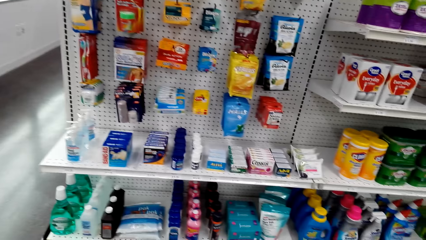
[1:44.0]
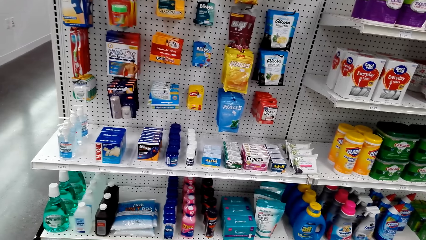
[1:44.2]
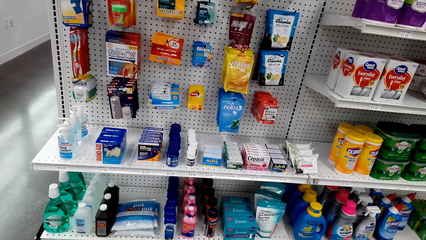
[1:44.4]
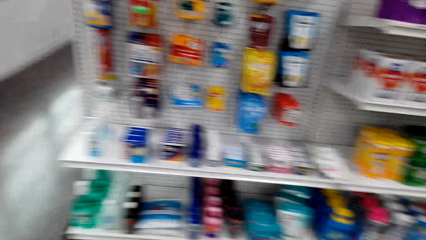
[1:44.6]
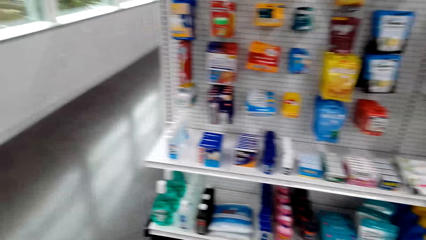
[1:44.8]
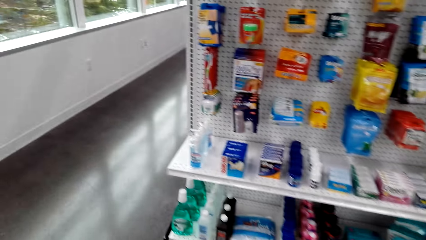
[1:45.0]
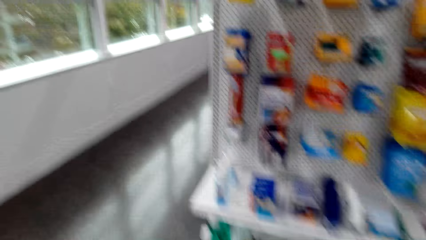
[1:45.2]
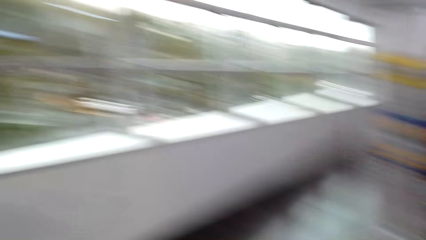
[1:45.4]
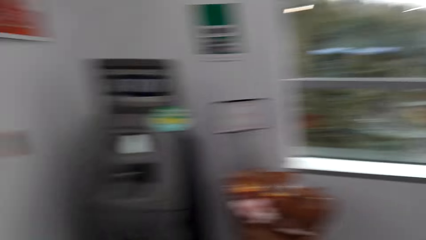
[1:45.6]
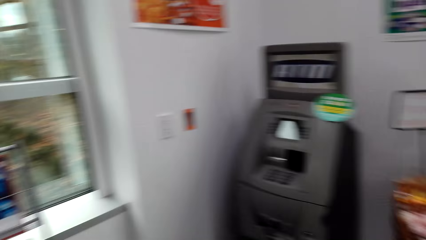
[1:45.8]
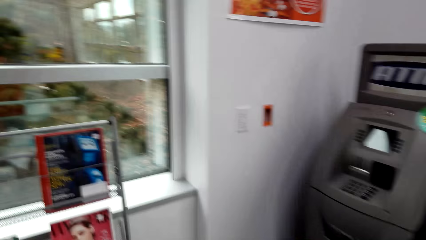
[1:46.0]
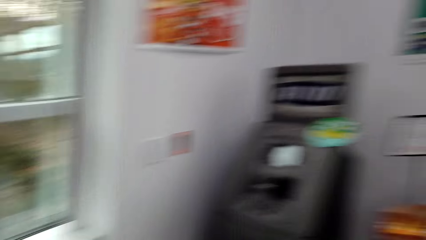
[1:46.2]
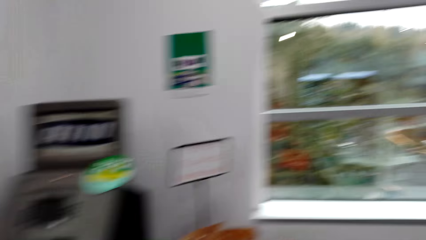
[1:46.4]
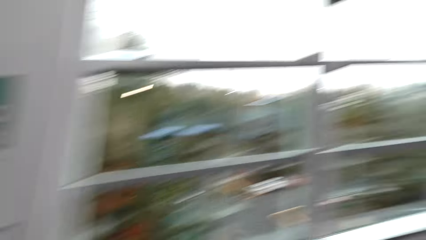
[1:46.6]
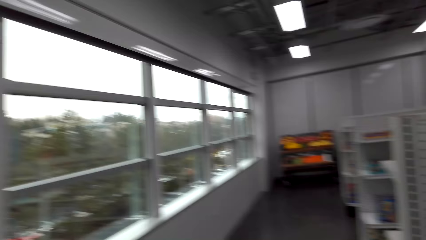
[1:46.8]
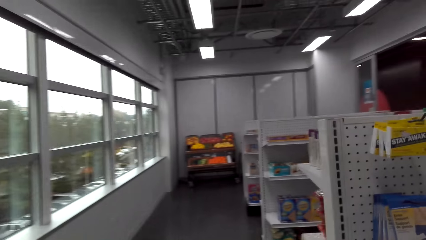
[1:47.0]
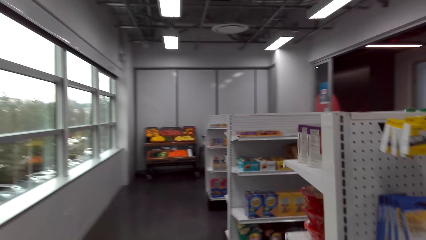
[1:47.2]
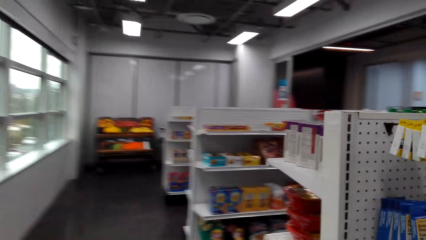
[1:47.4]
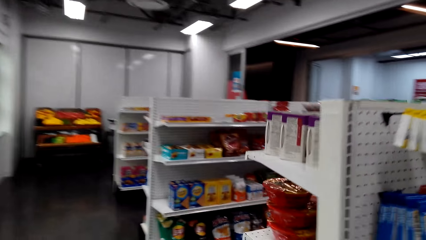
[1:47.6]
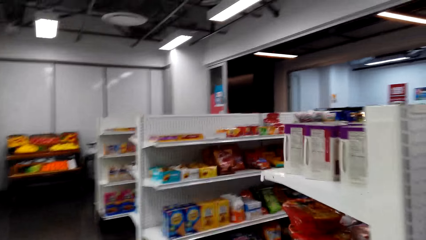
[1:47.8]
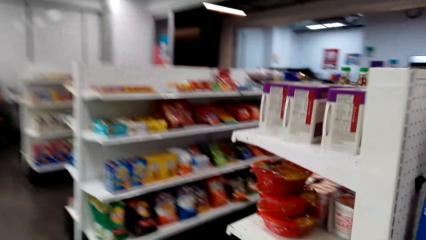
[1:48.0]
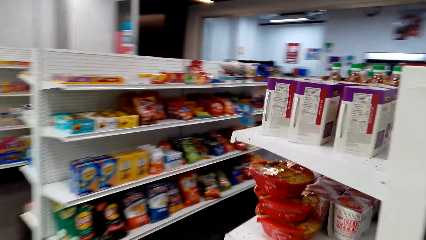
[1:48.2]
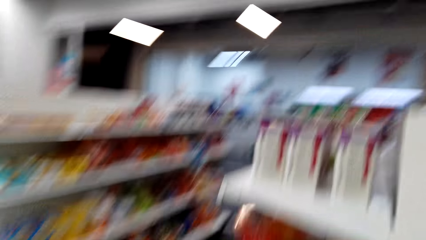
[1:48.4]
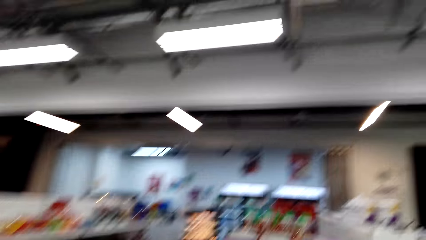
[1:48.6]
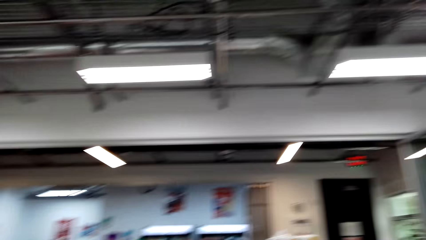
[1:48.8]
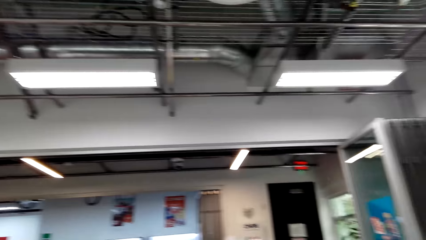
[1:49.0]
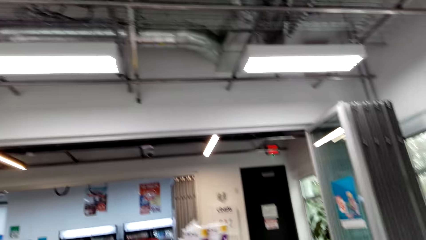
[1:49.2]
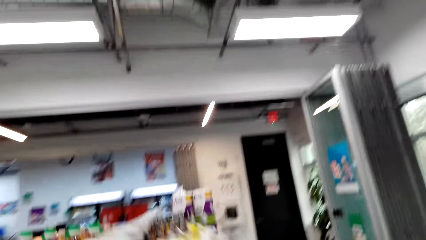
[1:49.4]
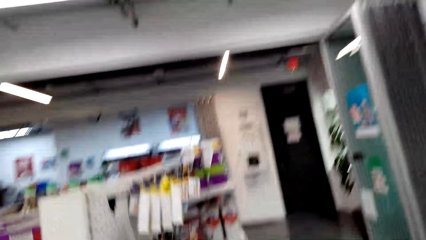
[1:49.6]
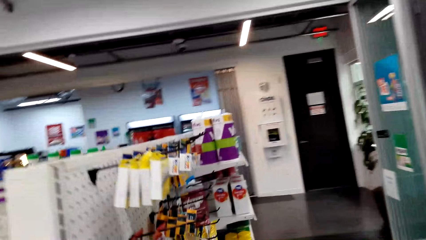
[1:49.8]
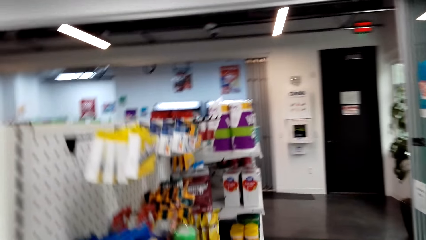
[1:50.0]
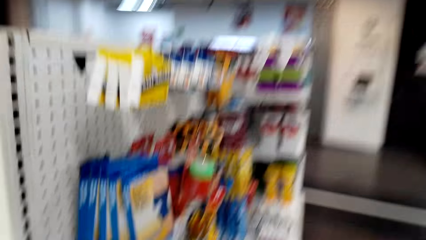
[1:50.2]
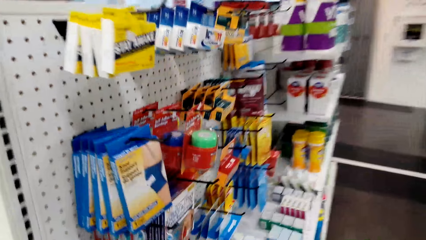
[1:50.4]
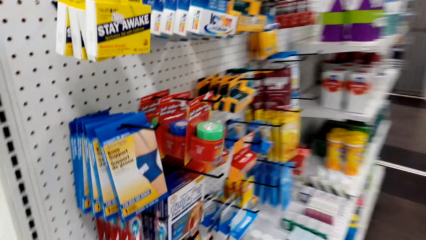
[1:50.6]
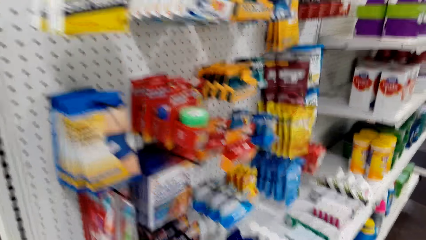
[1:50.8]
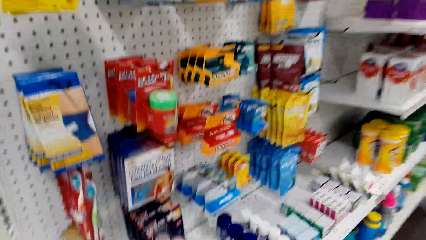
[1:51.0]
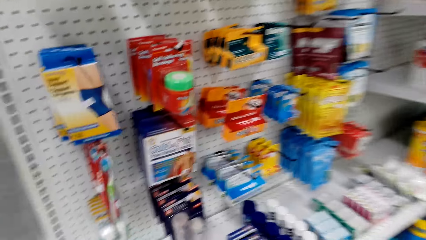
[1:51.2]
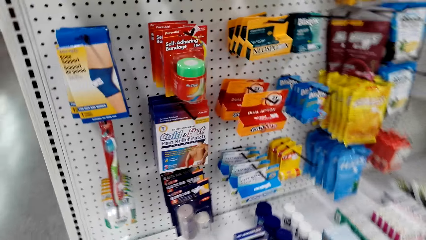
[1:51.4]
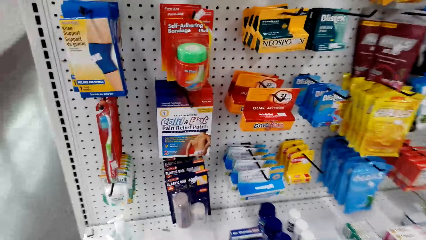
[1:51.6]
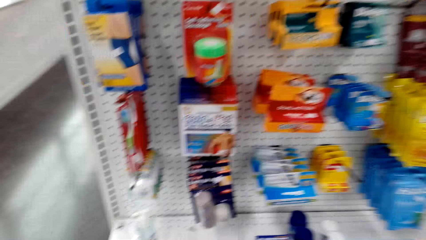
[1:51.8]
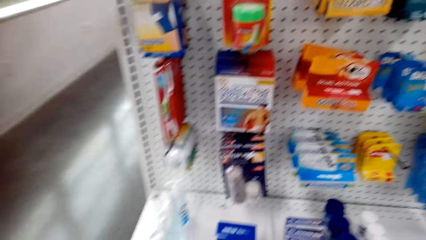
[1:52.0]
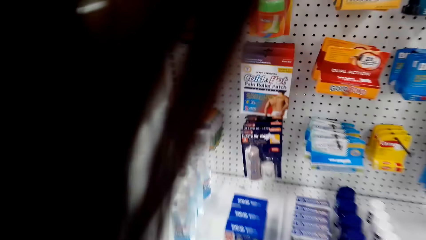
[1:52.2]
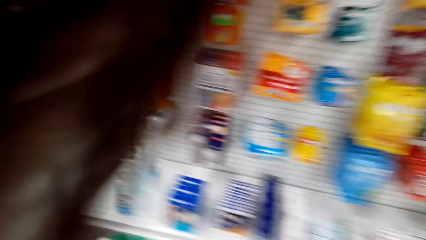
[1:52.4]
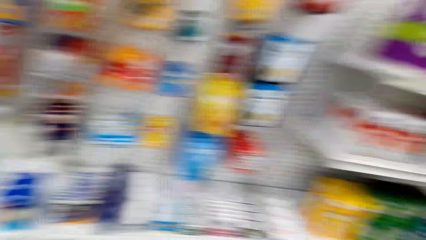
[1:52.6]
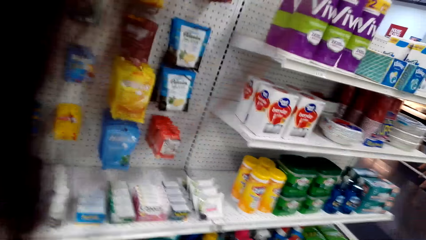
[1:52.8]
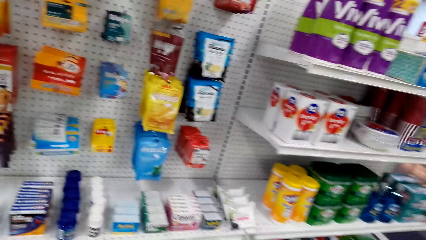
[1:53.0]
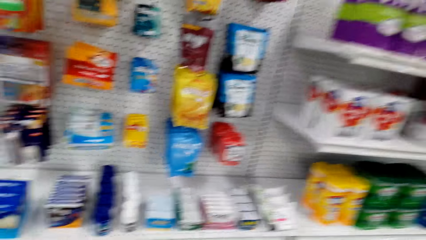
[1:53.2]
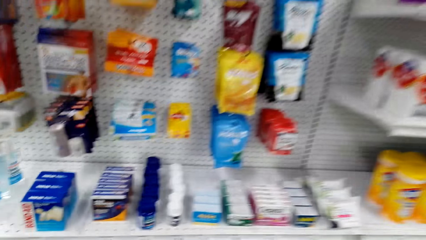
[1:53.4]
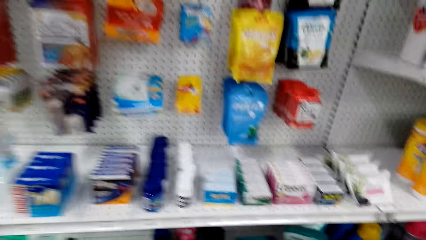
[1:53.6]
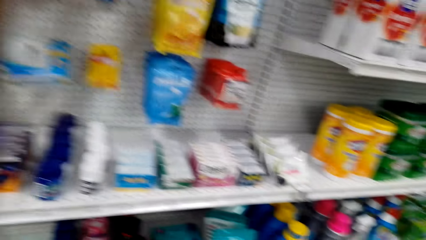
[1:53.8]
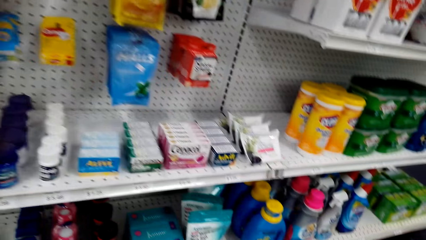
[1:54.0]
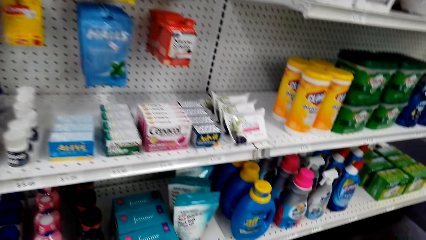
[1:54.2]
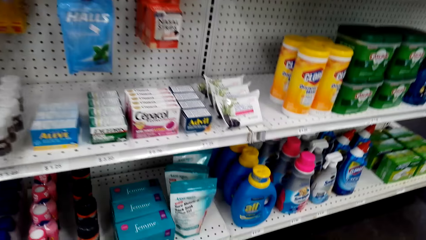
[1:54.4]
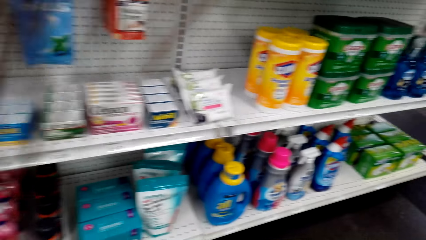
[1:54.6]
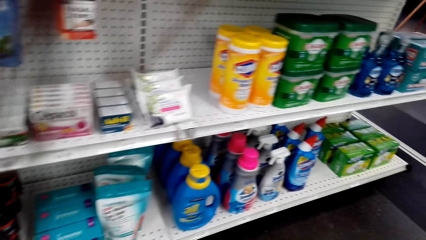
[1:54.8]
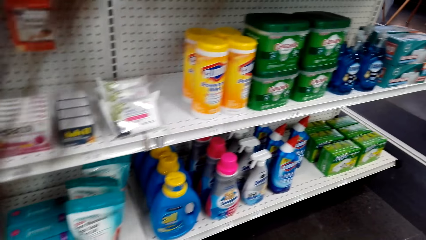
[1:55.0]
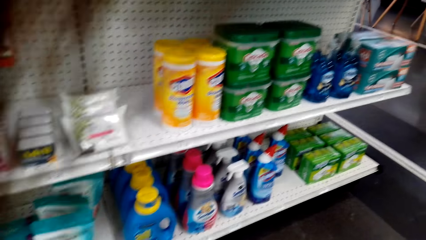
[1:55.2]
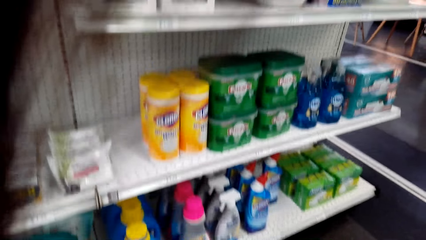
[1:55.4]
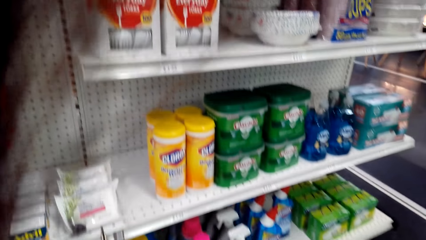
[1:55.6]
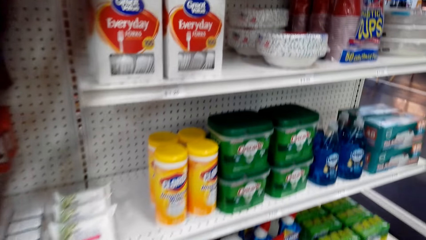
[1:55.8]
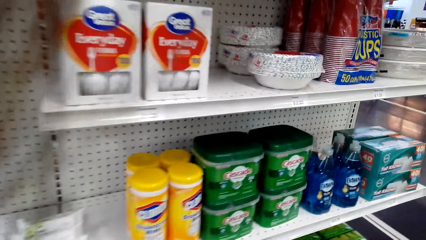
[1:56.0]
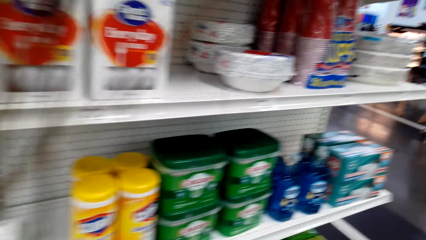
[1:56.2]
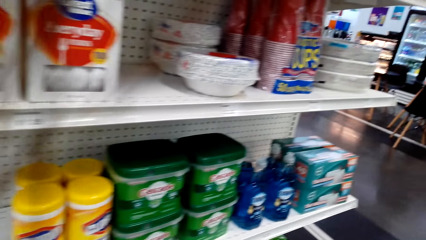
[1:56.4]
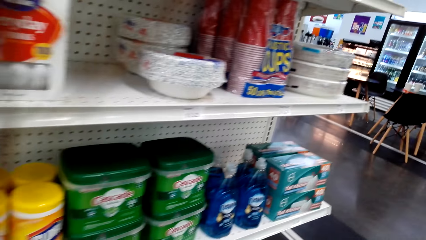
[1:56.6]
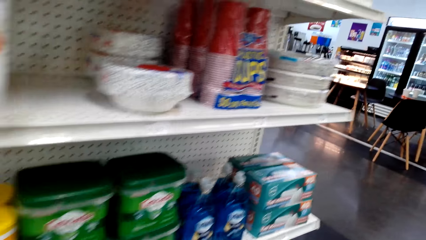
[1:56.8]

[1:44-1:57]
The camera wearer walks around the store. They look around the shelf.

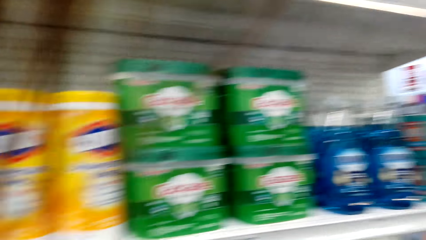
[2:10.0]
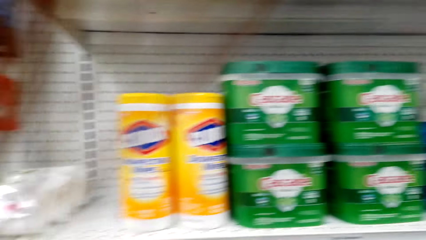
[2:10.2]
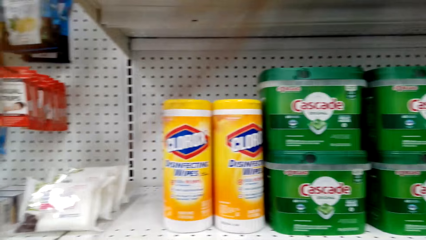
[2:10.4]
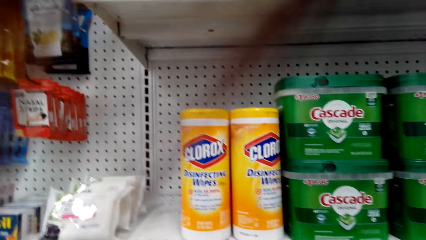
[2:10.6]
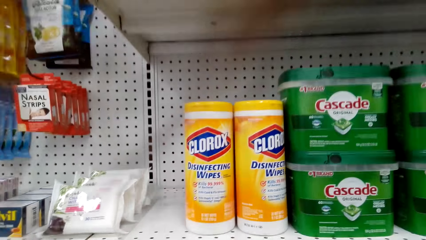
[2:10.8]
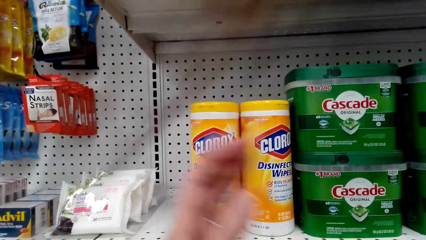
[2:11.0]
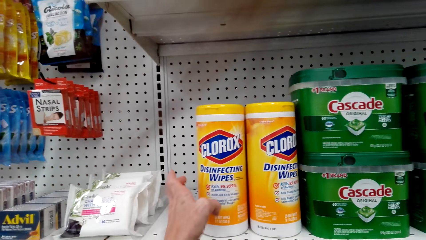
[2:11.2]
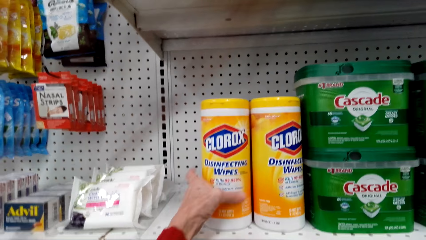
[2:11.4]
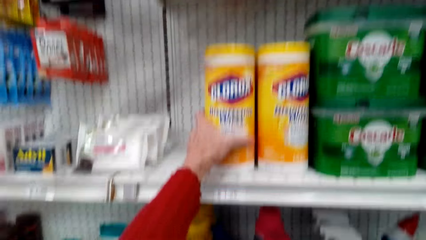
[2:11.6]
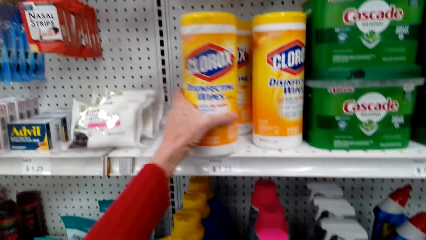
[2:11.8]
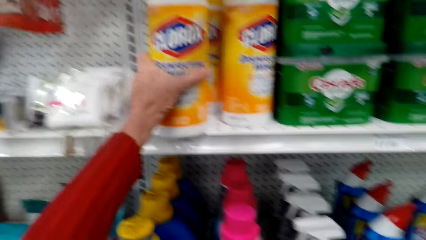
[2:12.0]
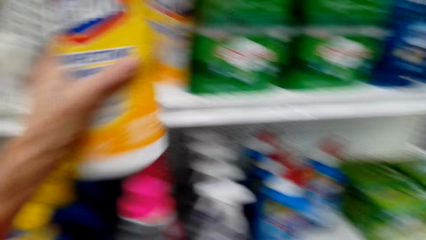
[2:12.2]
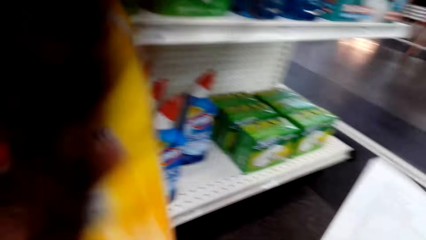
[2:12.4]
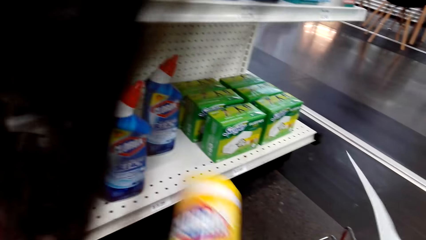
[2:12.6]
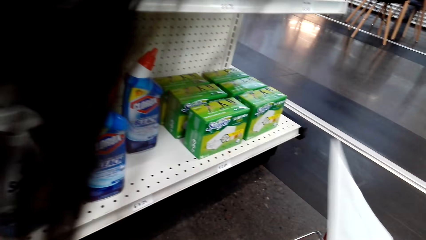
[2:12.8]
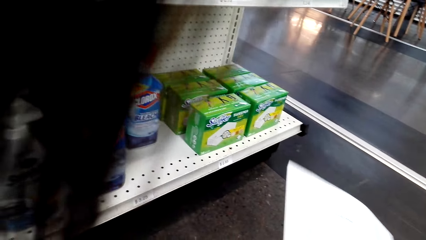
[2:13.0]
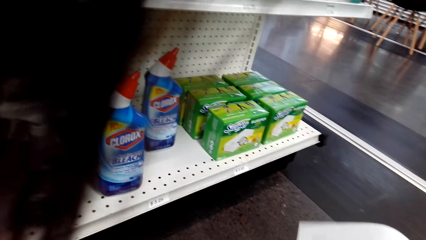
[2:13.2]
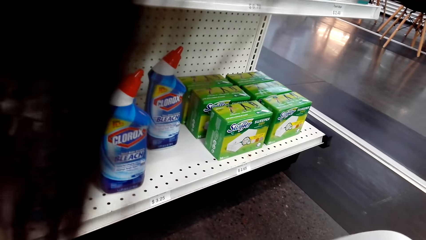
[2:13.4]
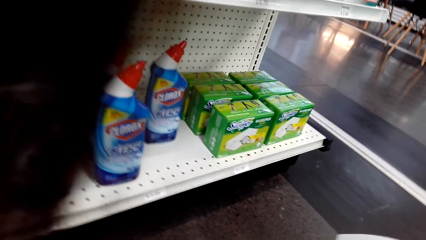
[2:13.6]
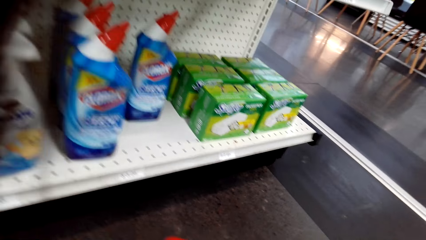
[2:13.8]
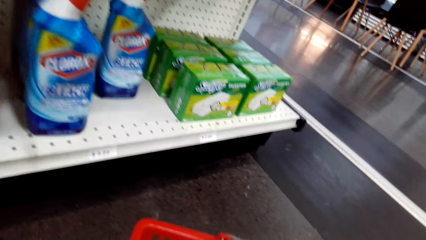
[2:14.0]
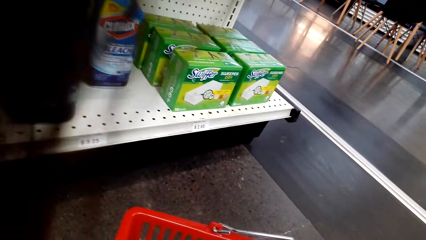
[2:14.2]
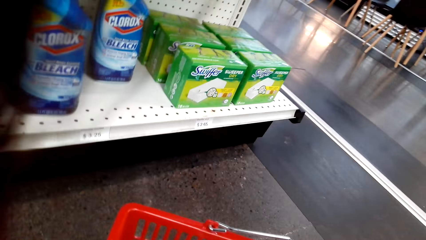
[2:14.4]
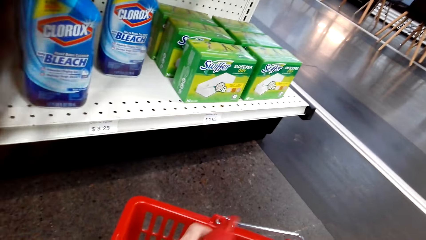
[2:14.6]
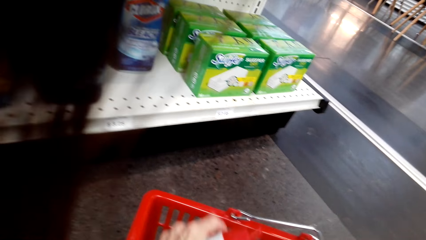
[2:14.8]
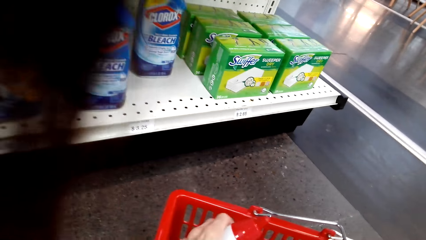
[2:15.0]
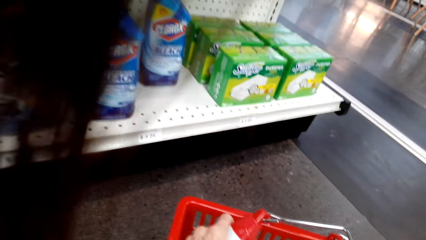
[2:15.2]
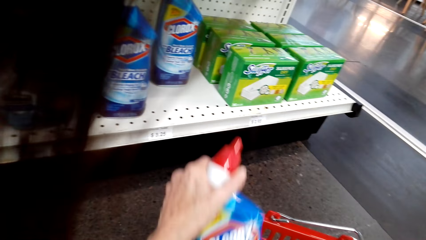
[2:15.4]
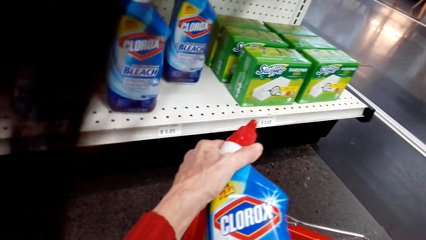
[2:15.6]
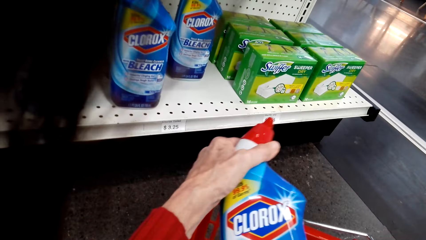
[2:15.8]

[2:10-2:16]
The camera wearer picks up a disinfectant from the shelf. They put the disinfectant in the shopping basket.
